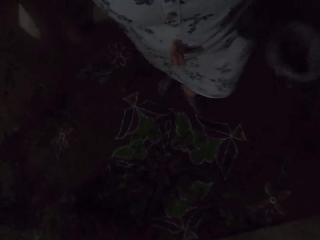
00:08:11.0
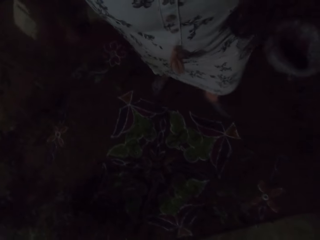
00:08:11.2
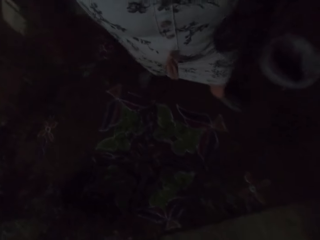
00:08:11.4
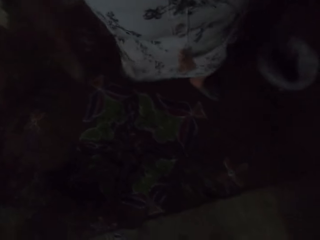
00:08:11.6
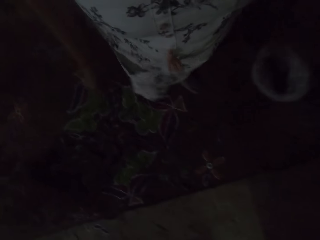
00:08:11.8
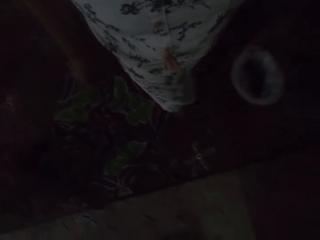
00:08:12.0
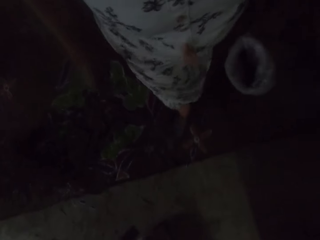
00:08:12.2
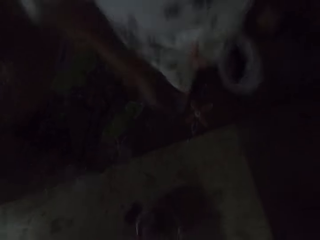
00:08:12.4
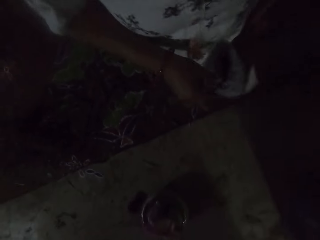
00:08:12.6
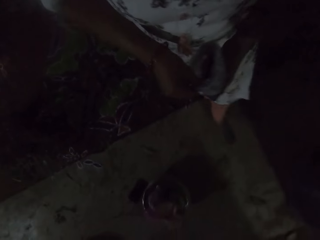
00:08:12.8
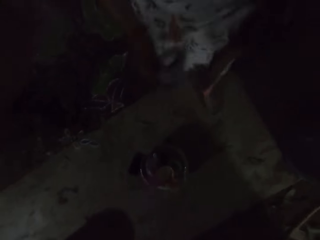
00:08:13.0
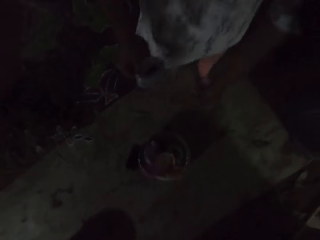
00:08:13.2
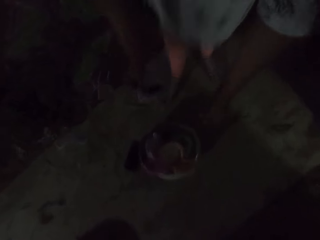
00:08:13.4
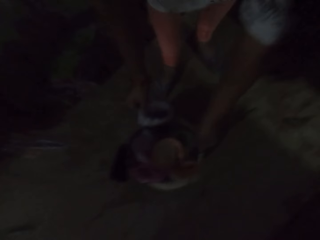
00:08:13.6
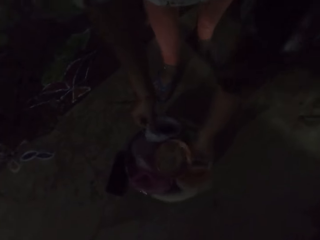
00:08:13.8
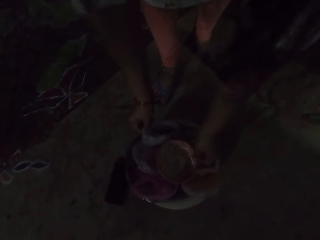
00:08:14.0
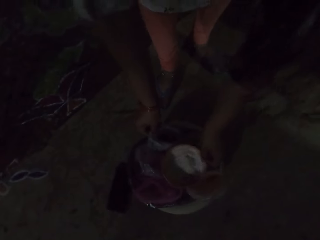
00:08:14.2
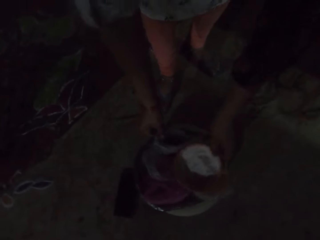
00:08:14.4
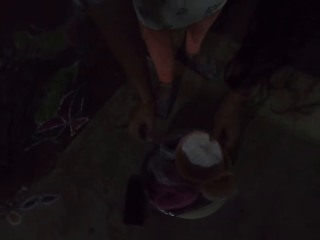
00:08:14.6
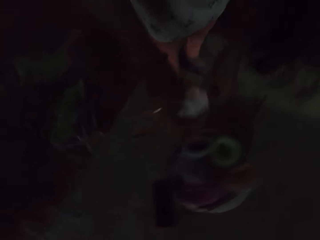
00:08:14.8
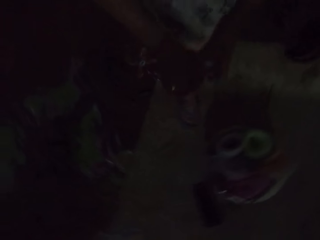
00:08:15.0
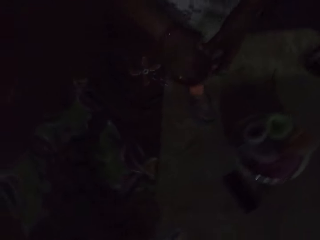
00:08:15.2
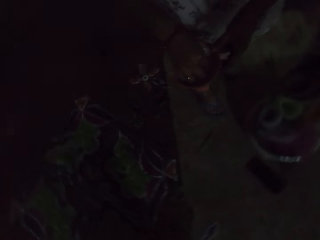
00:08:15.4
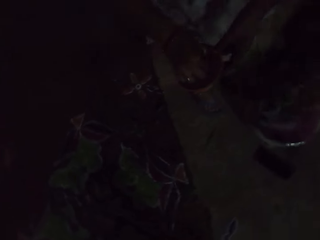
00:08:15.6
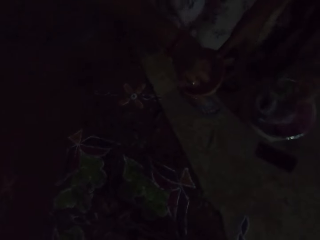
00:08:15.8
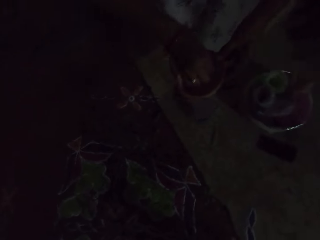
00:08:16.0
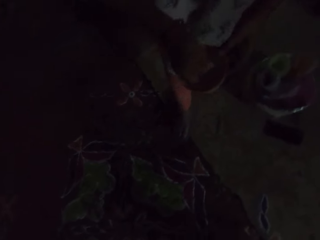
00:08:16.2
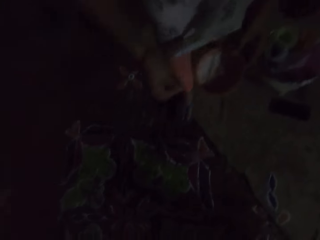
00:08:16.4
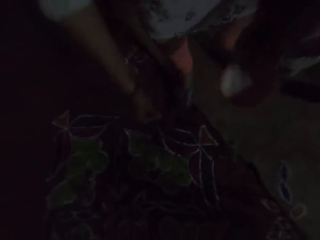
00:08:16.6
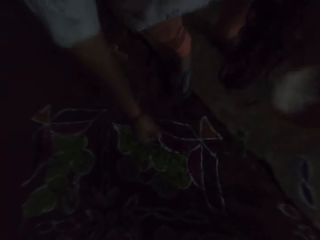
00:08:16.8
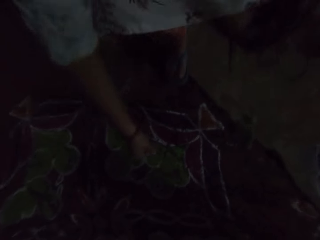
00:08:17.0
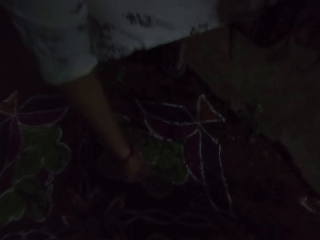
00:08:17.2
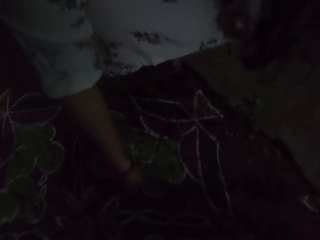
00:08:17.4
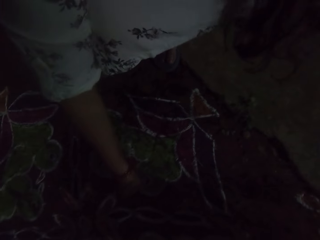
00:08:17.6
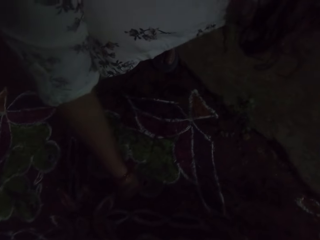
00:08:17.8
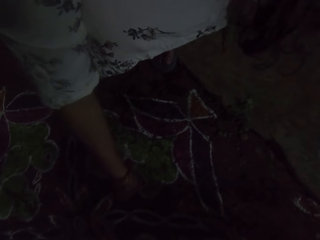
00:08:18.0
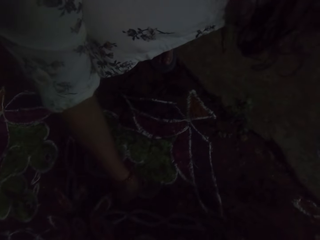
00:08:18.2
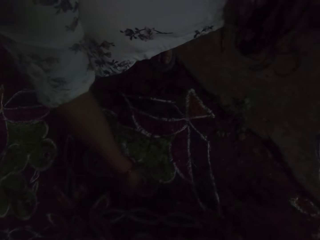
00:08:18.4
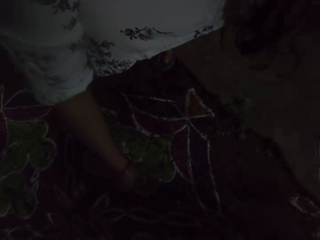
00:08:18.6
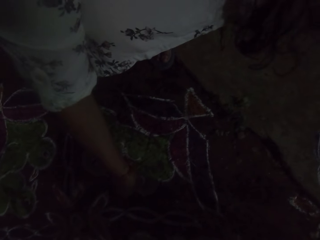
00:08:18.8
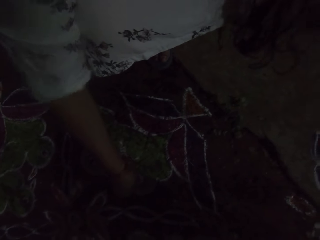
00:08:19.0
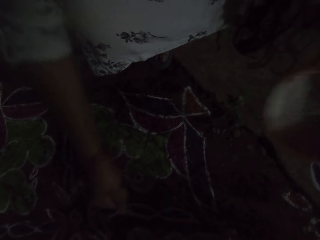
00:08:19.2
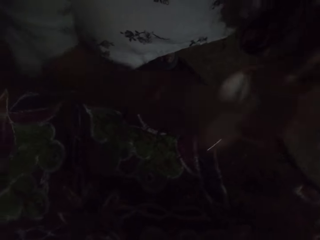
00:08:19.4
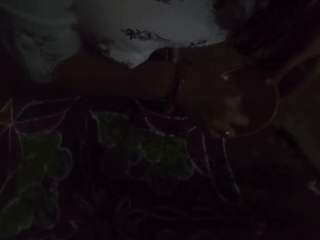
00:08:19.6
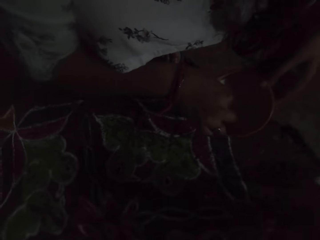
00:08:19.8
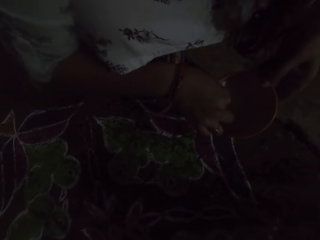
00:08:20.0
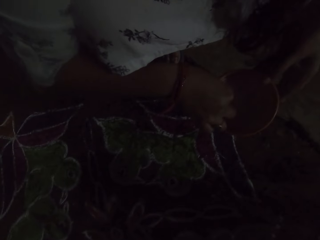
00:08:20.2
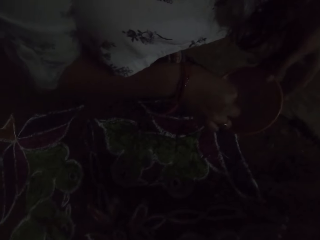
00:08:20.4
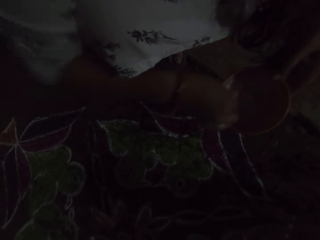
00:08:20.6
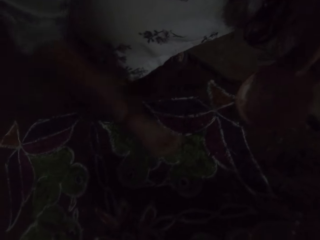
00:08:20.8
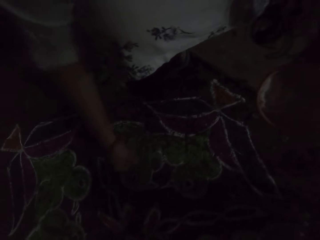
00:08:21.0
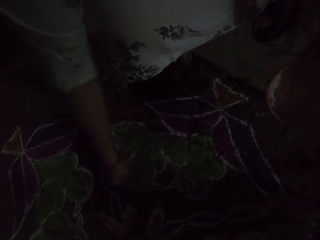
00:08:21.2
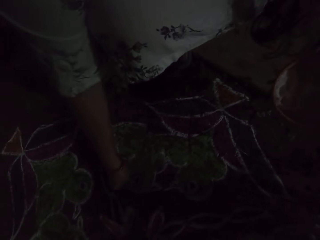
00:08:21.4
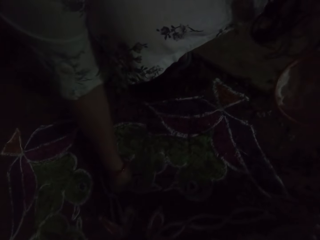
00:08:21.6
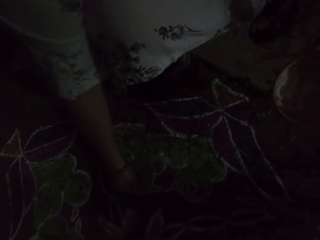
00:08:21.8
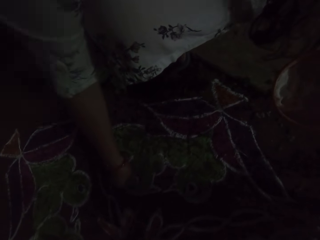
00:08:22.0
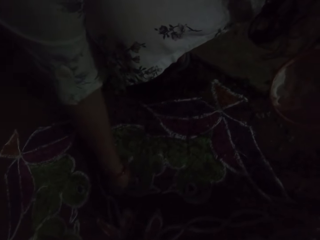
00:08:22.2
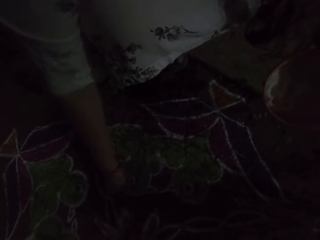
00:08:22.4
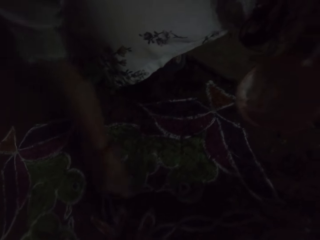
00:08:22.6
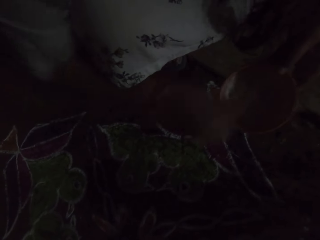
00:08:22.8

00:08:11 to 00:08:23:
The camera wearer passes the nylon from her left hand to her right hand. She drops the nylon in the bowl with her right hand. She picks the bowl from the top of some nylon with her left hand. She scoops powder from the bowl with her right hand. She applies some powder on the floor with her right hand. She scoops powder from the bowl with her right hand. She applies some powder on the floor with her right hand.

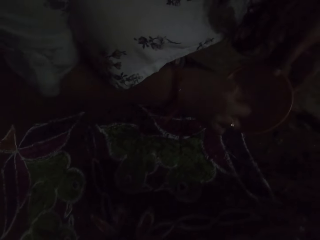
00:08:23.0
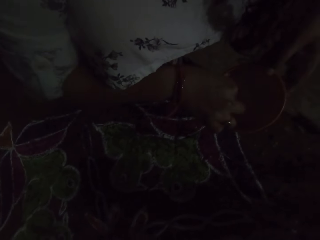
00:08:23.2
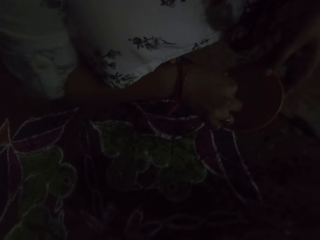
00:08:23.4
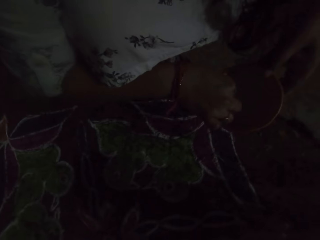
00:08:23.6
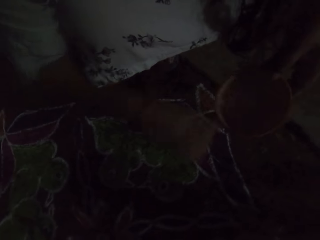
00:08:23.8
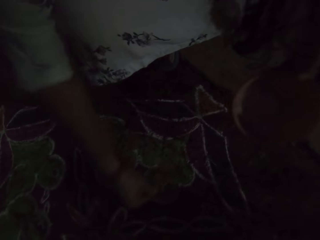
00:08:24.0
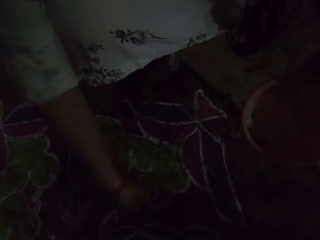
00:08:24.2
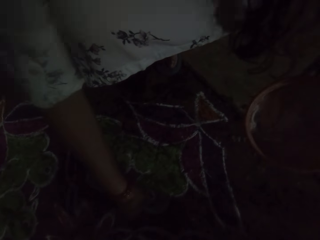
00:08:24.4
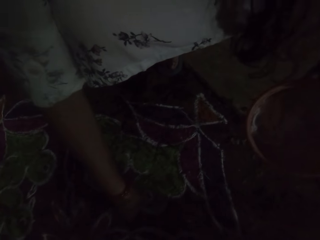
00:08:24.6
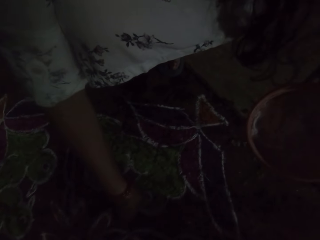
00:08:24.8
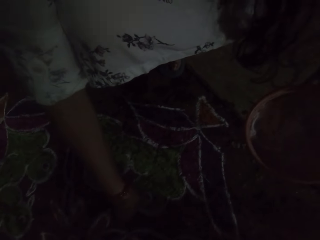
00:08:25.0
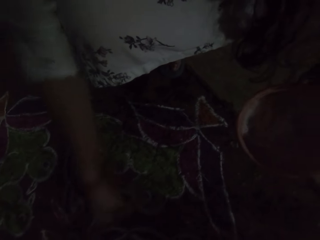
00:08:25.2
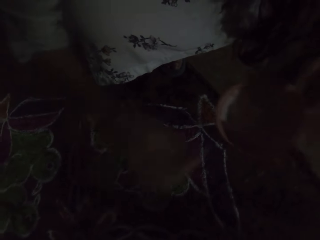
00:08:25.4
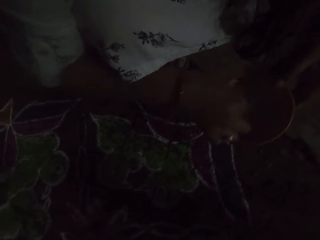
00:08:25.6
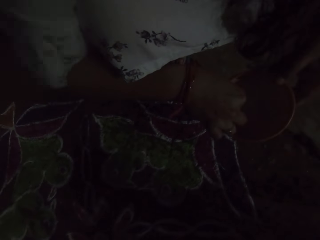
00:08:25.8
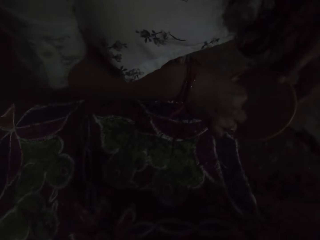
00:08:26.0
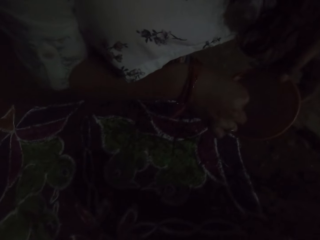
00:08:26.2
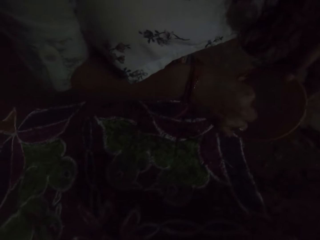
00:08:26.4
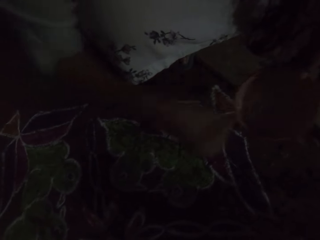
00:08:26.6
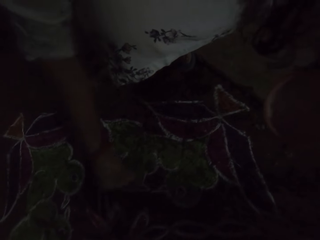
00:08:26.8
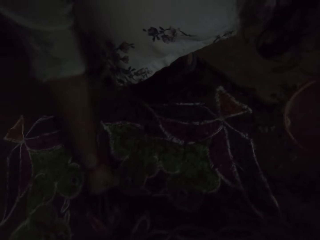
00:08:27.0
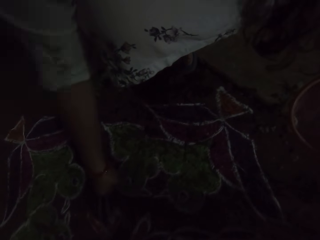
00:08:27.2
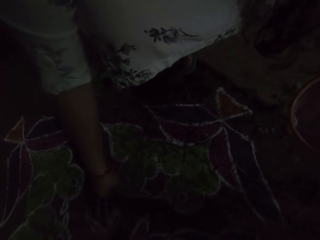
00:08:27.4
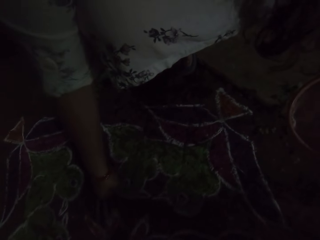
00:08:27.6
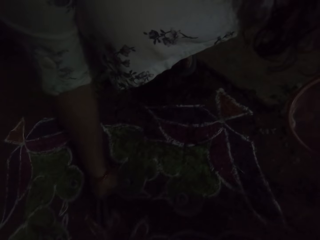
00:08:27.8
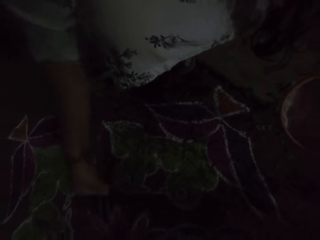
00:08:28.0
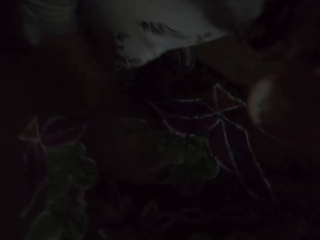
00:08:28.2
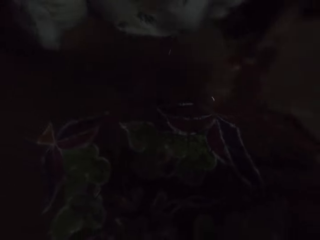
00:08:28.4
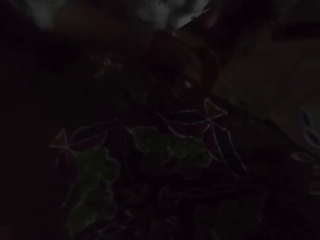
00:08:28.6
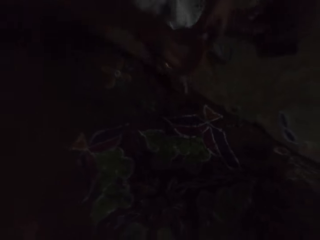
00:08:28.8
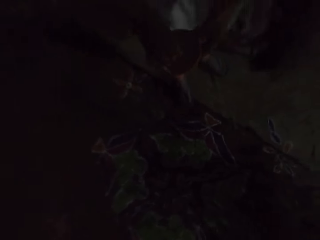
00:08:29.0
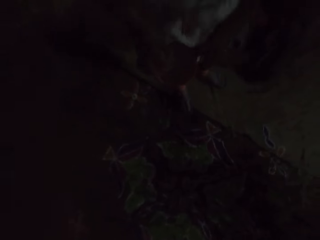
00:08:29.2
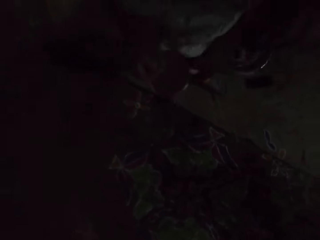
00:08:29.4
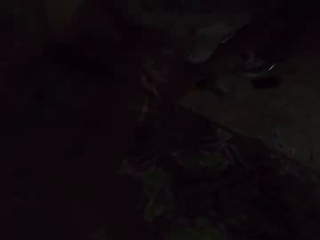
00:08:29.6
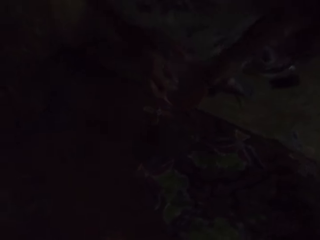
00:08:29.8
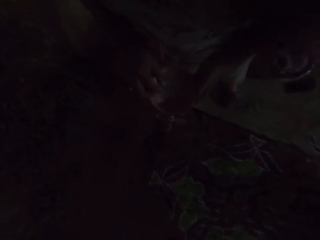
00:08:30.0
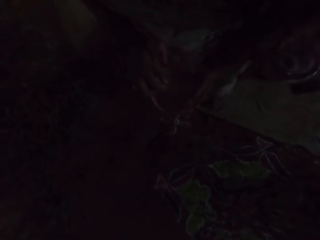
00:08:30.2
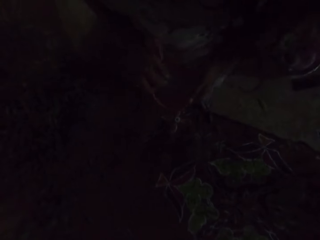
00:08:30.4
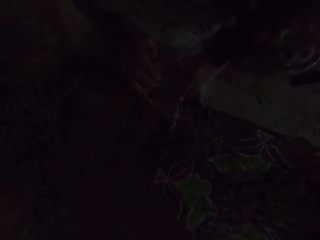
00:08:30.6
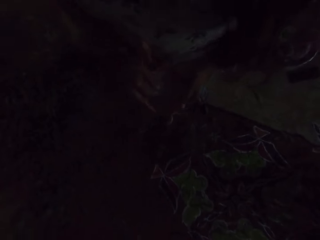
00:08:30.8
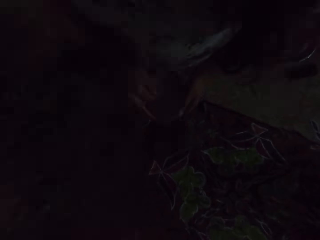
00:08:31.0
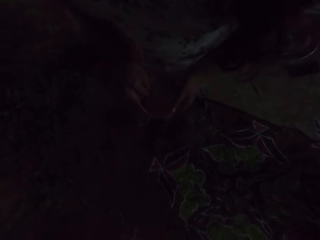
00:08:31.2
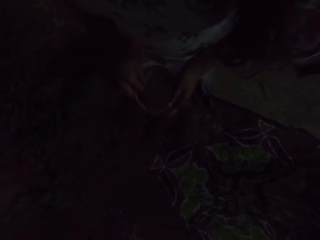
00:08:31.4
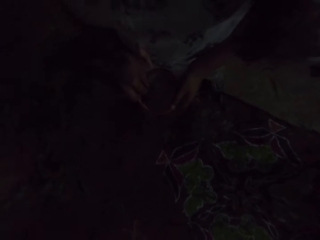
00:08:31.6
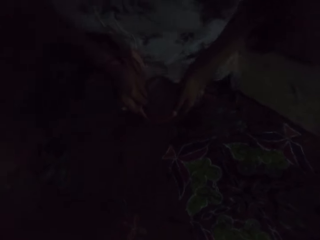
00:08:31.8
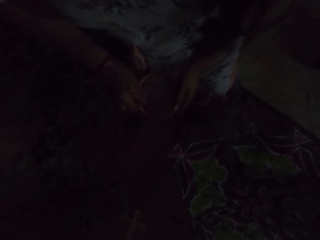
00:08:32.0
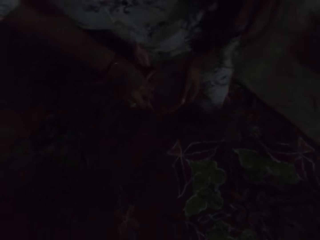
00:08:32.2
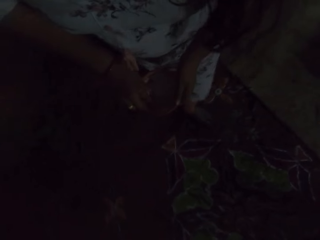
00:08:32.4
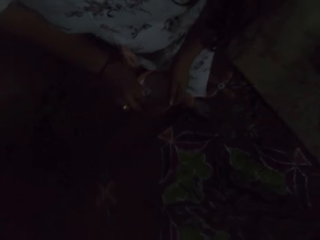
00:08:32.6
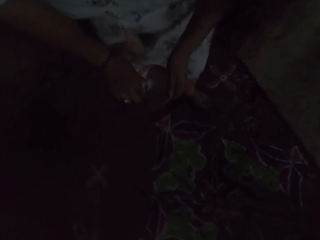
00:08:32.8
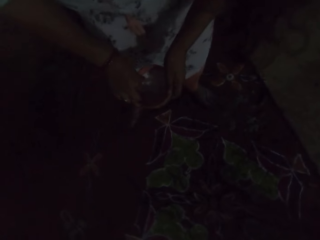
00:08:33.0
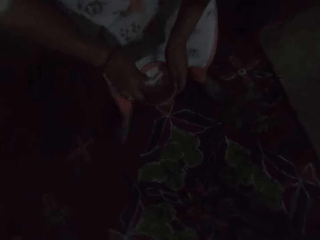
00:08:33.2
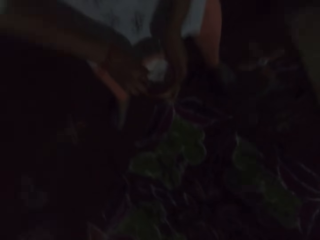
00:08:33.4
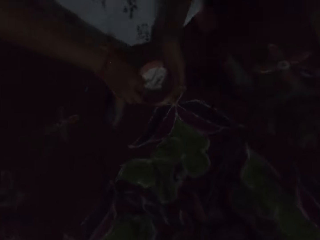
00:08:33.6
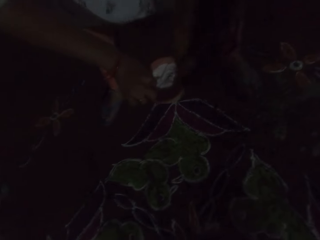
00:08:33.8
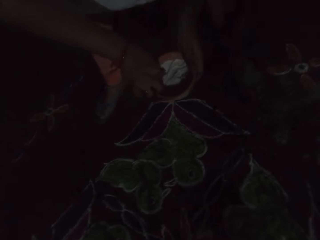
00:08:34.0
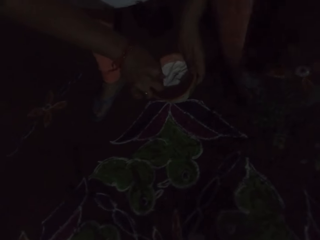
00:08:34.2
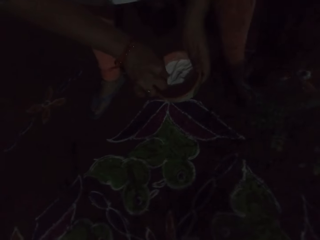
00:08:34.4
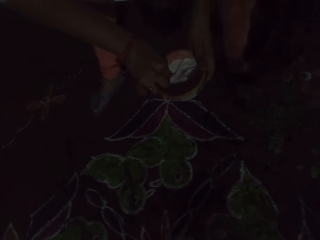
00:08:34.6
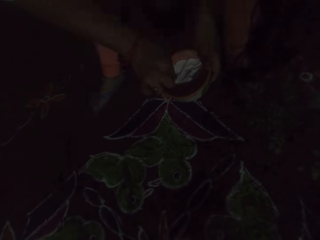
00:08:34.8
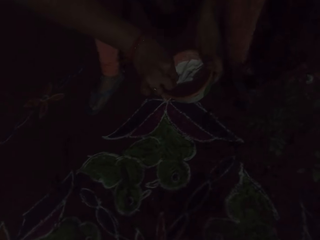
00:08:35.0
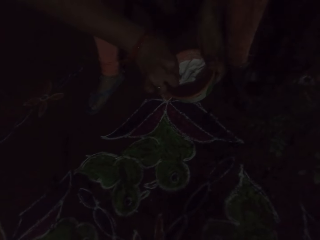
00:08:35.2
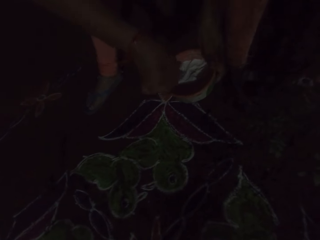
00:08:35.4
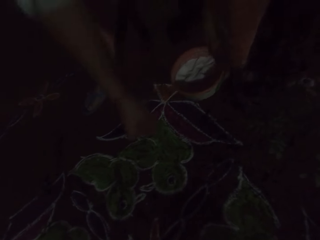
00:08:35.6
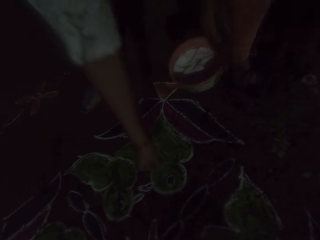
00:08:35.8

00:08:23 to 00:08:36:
The camera wearer scoops powder from the bowl or container with her right hand. She applies some powder on the floor with her right hand. She scoops the powder from the bowl with her right hand. She applies some powder on the floor with her right hand. She scoops something from the container. She scoops the powder from the bowl with her right hand.
